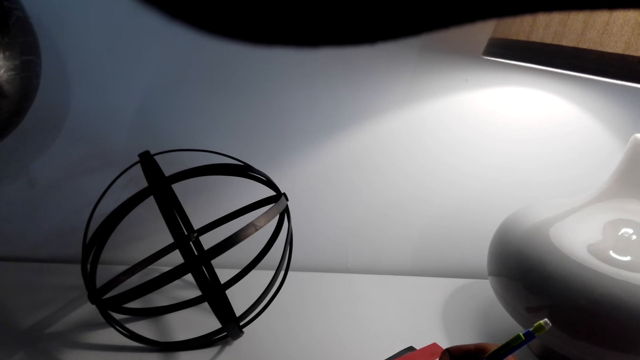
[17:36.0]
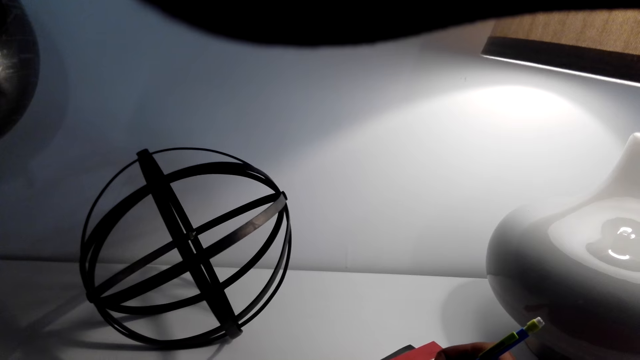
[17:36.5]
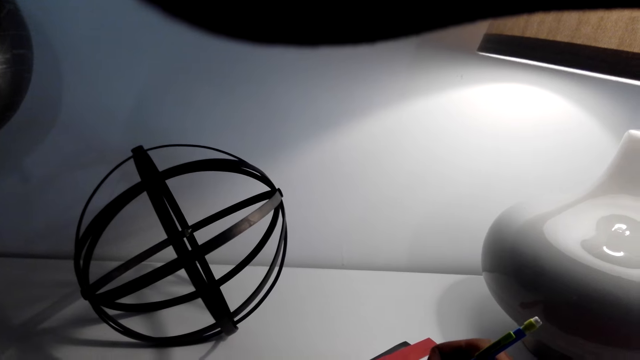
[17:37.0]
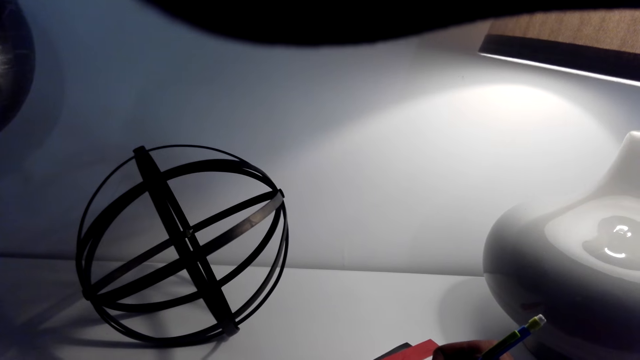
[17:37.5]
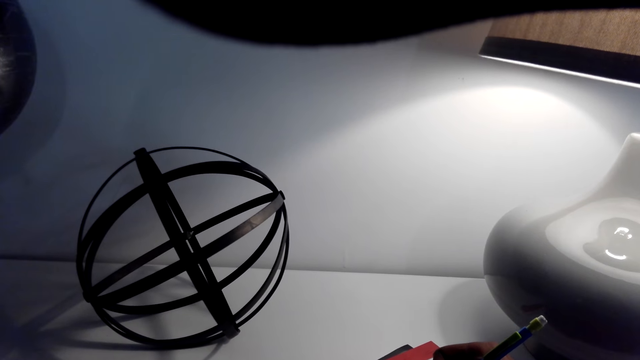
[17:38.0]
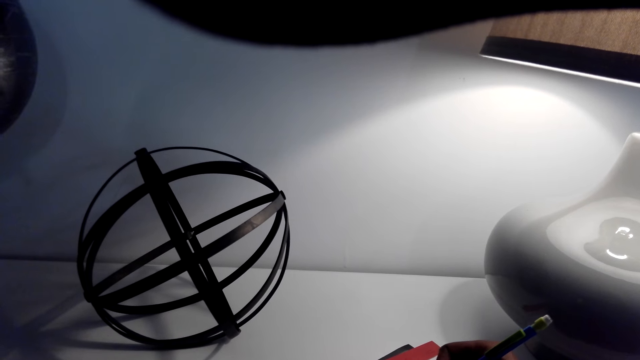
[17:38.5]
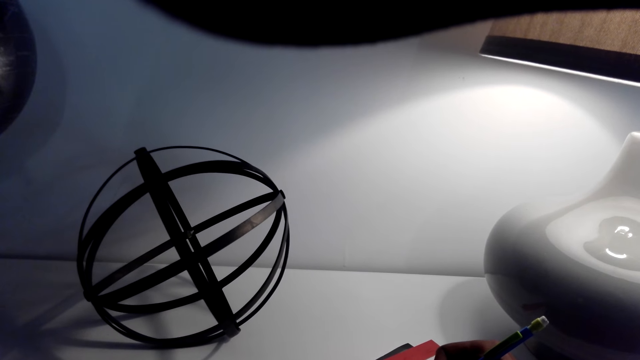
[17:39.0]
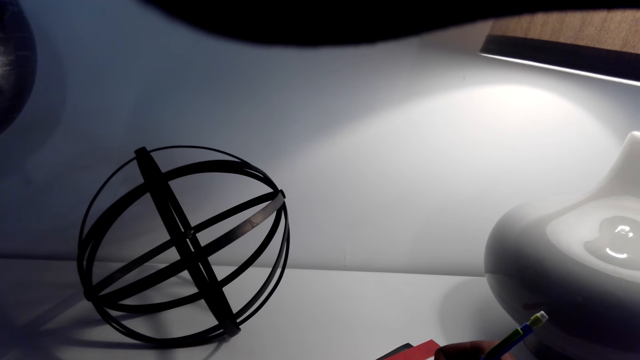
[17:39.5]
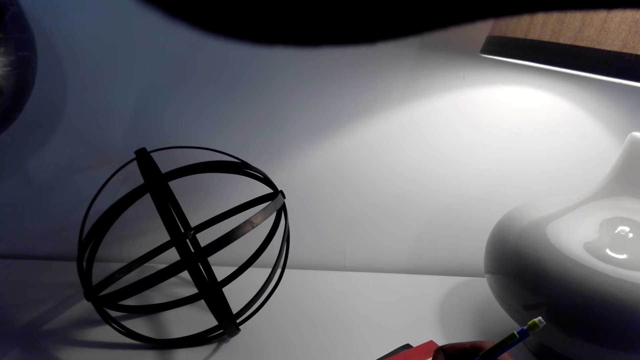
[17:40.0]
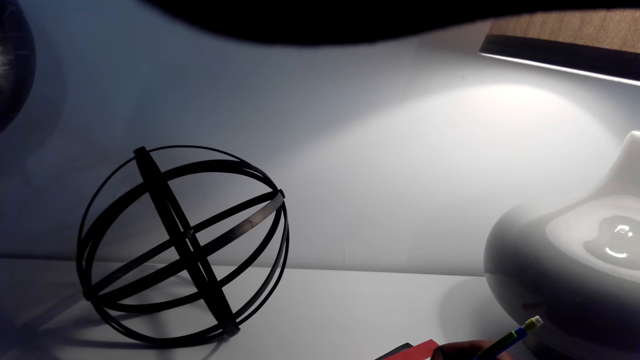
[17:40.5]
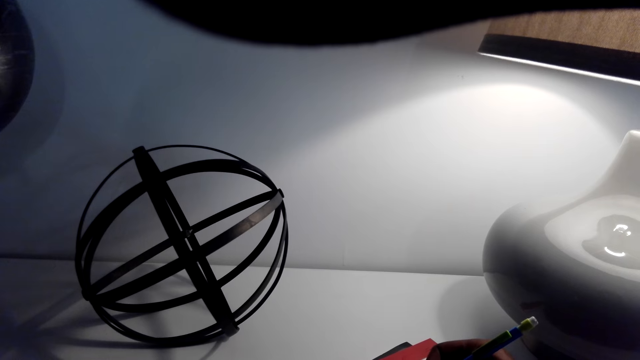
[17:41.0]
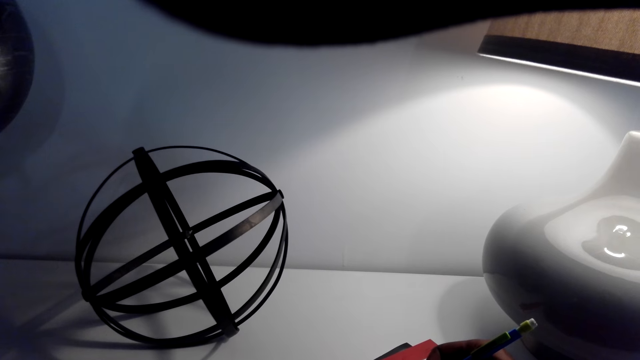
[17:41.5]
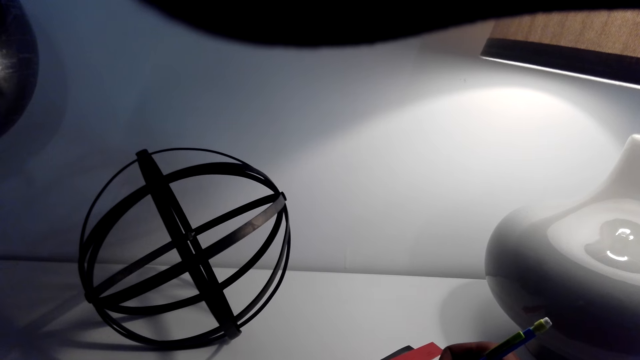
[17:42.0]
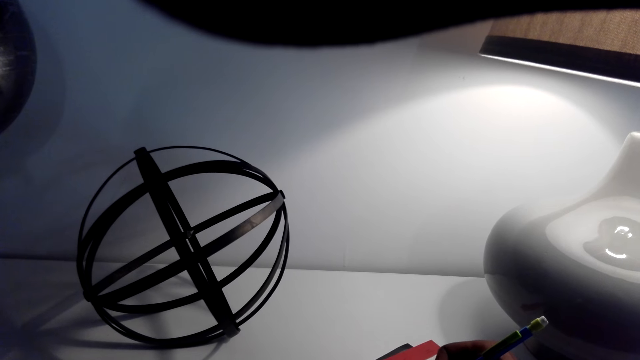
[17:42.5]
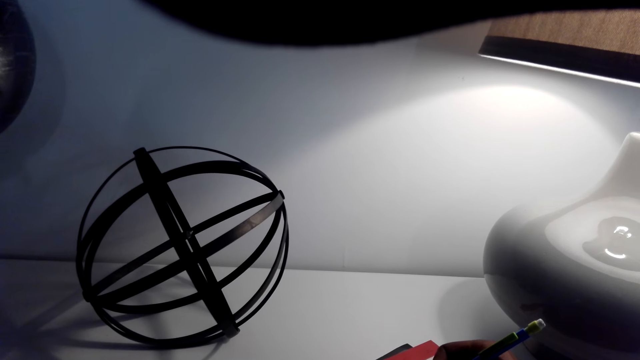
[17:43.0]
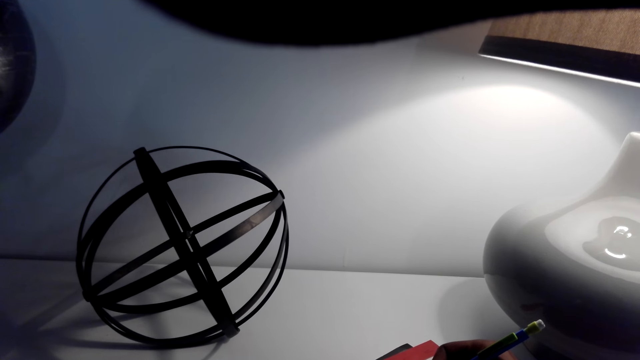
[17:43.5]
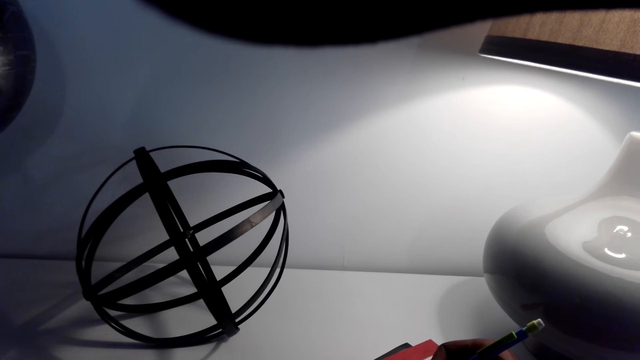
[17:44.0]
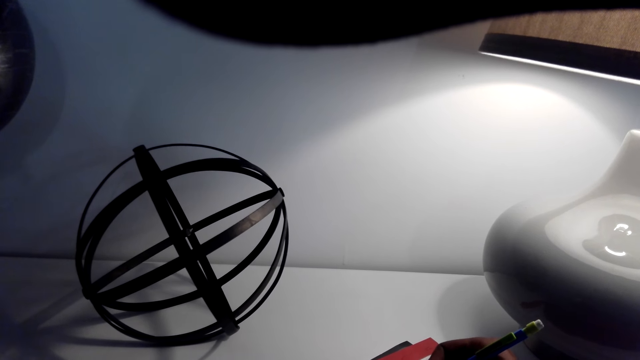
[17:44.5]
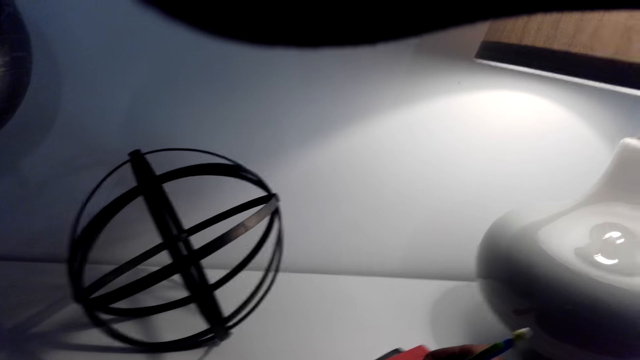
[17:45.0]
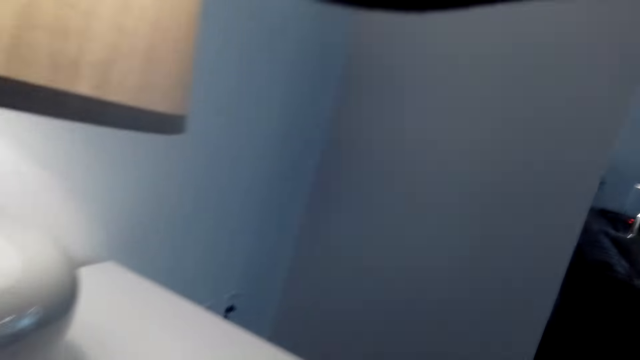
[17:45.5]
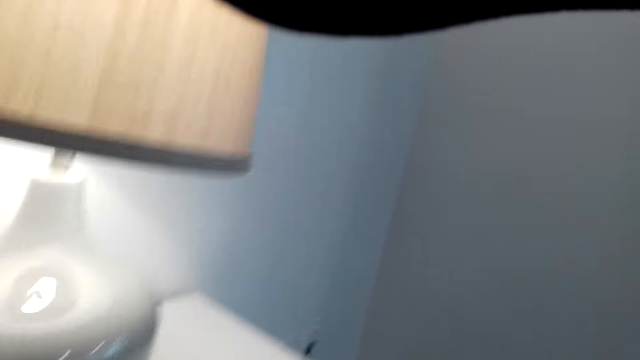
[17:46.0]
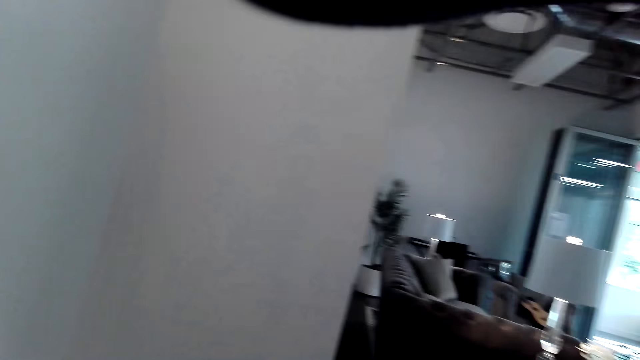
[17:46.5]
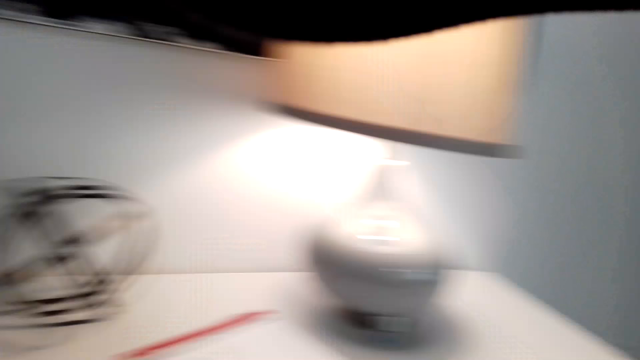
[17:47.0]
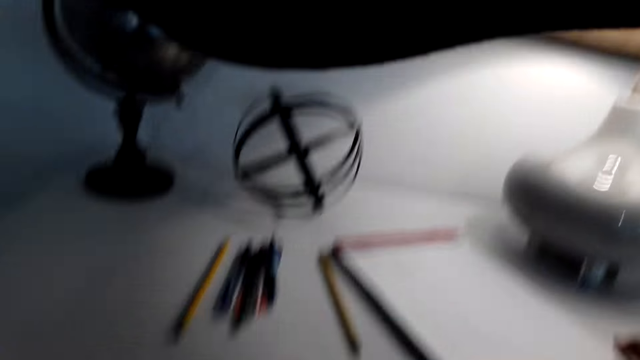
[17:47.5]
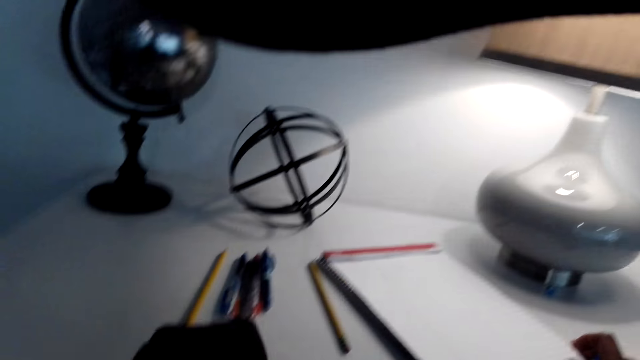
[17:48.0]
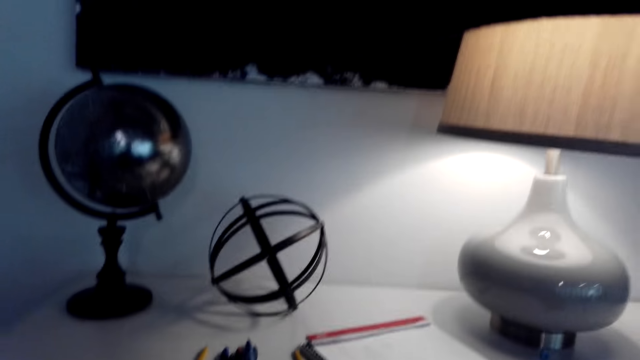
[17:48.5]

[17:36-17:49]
The camera wearer looks around.

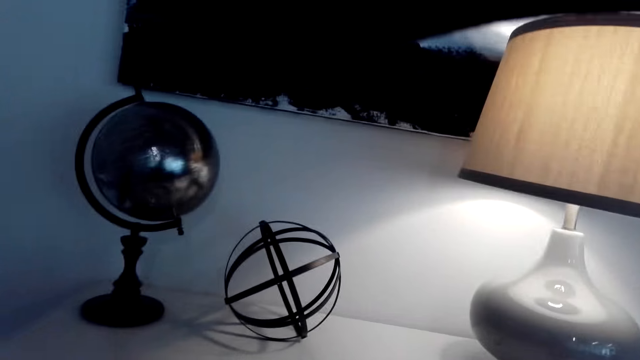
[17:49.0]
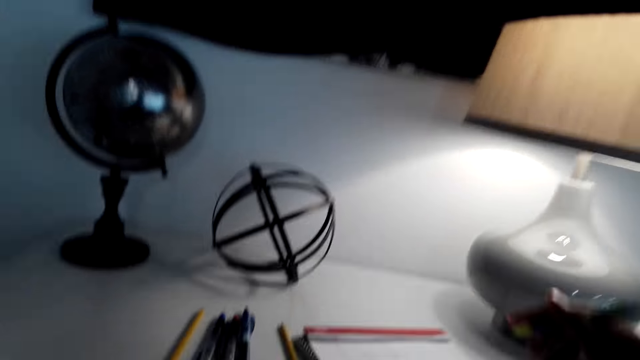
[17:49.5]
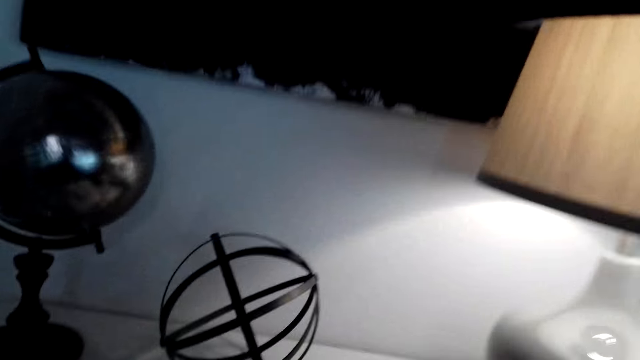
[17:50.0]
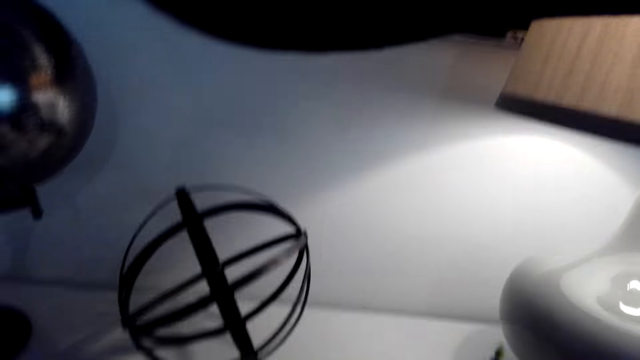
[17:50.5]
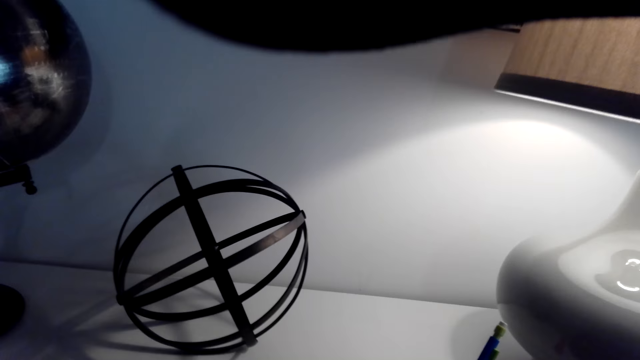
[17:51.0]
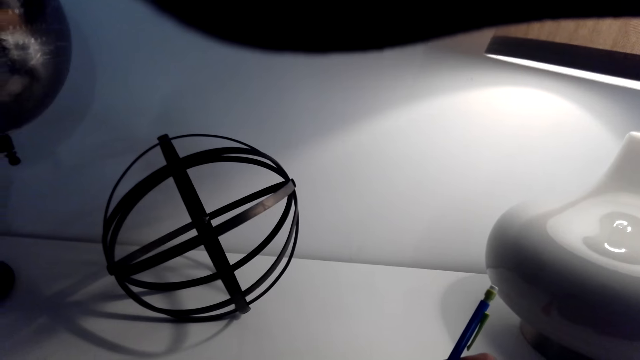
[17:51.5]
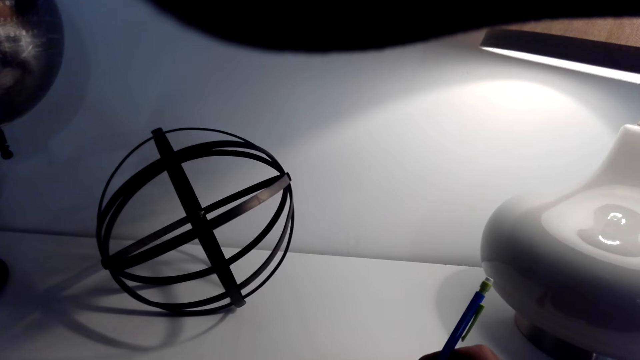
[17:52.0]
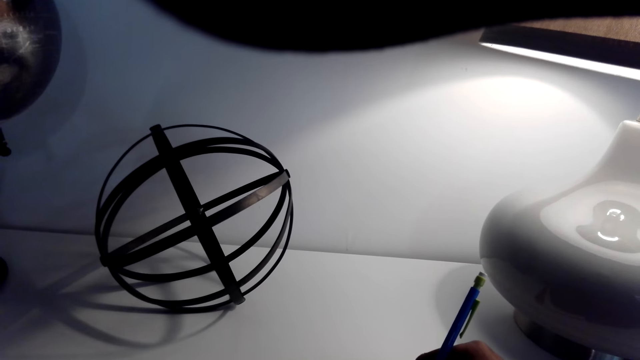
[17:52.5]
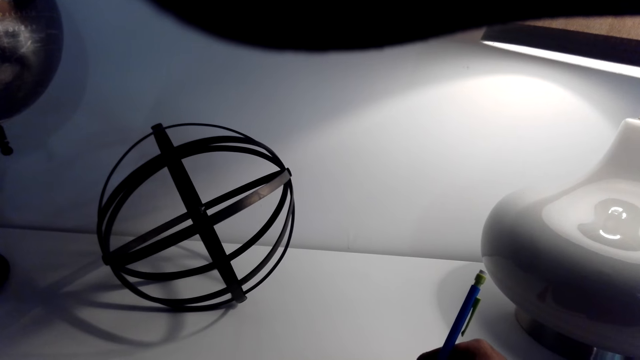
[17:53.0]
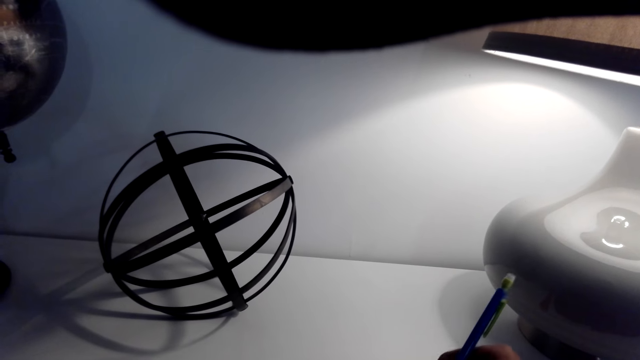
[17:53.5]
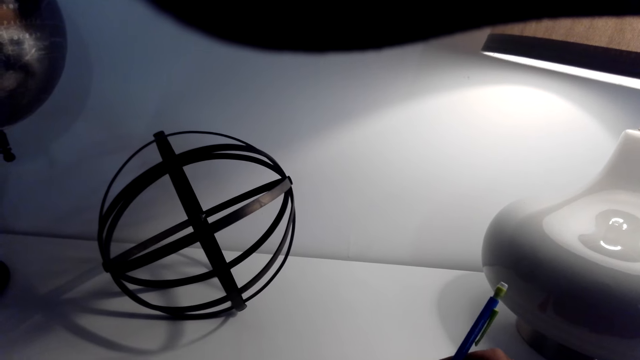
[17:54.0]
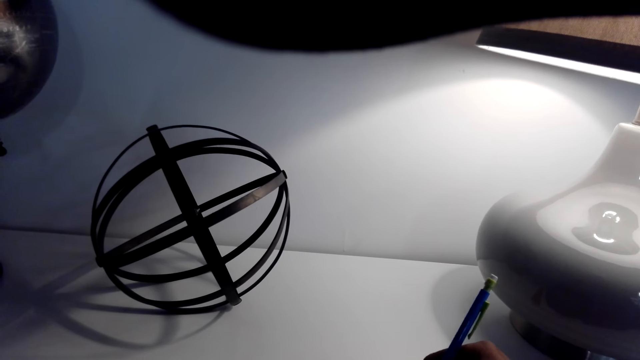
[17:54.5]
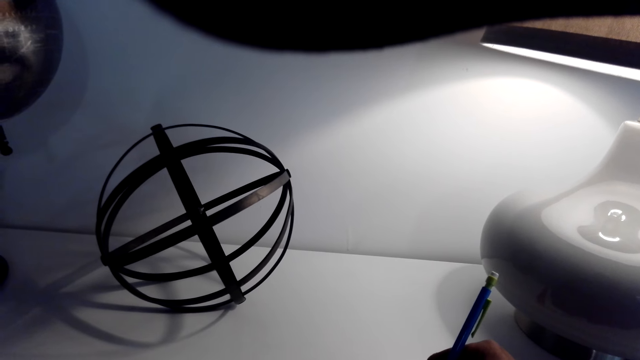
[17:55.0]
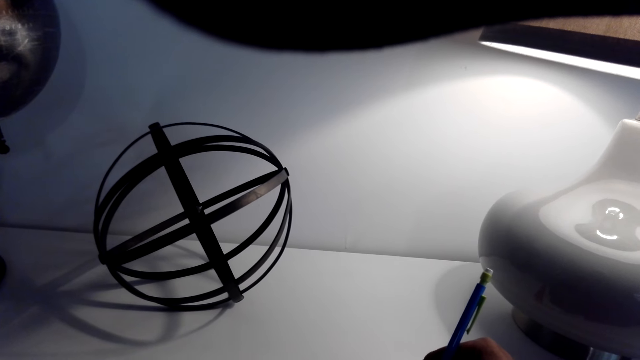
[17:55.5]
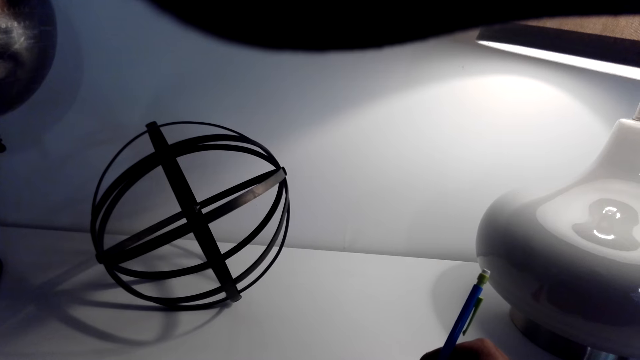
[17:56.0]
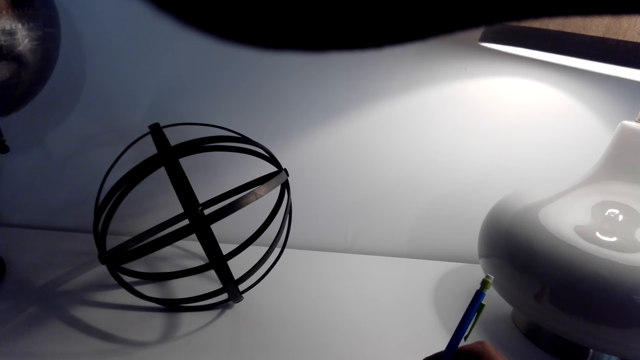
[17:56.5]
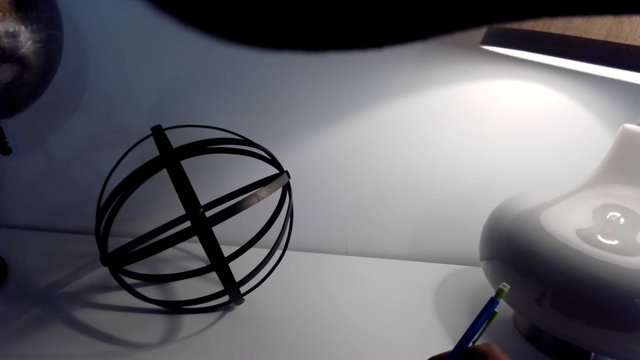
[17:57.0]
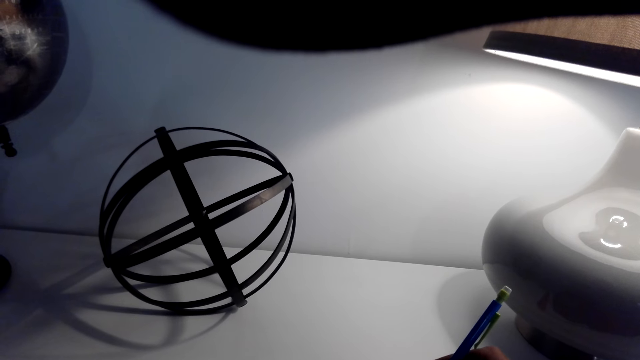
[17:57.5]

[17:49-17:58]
The camera wearer draws.
